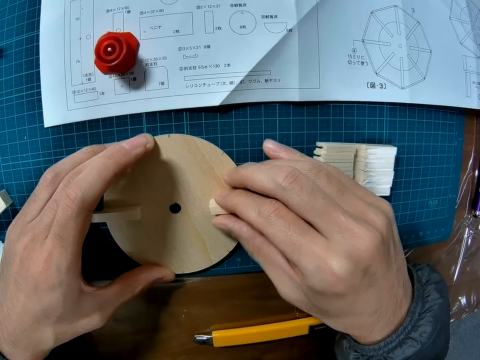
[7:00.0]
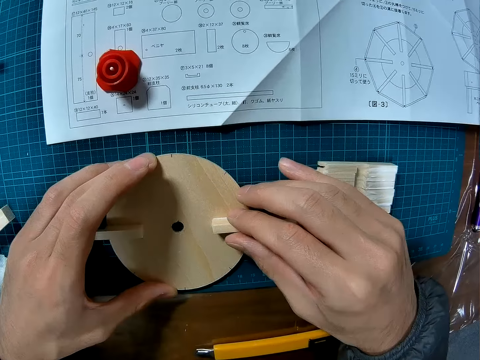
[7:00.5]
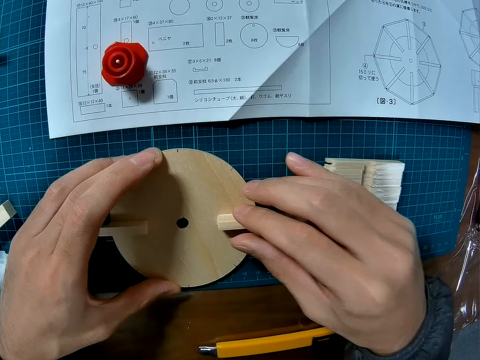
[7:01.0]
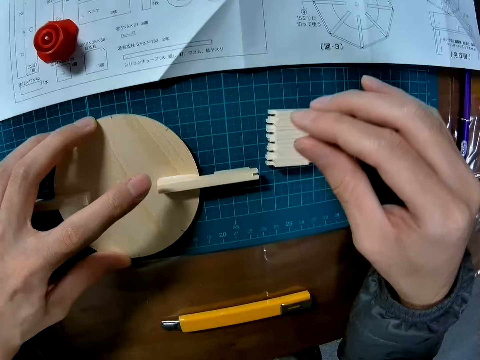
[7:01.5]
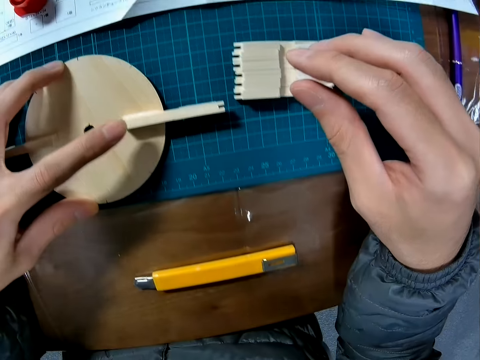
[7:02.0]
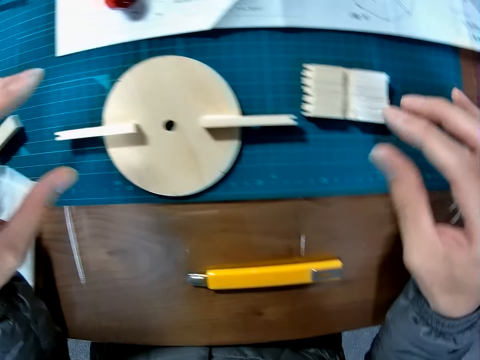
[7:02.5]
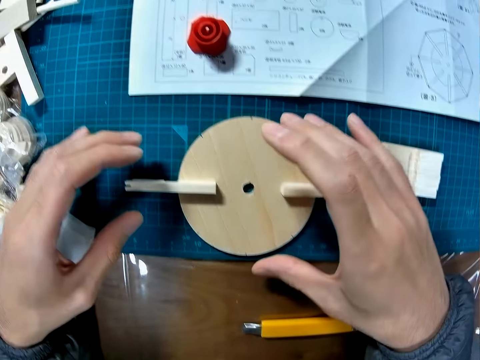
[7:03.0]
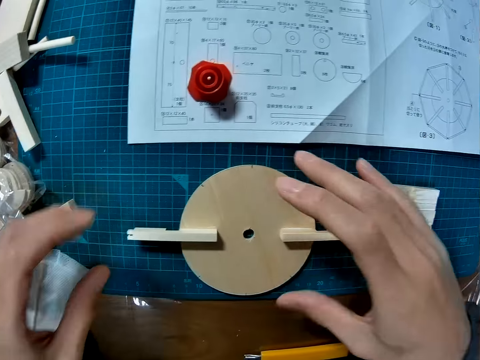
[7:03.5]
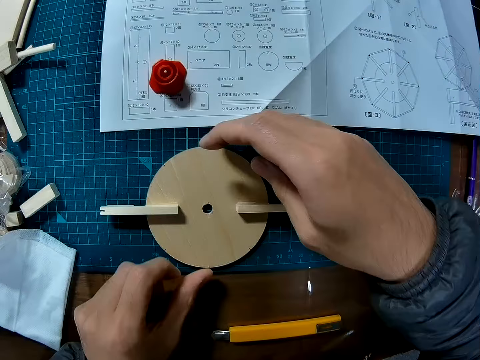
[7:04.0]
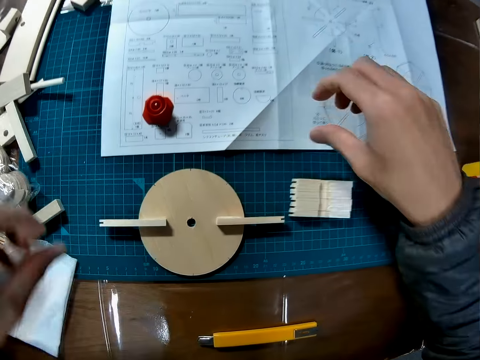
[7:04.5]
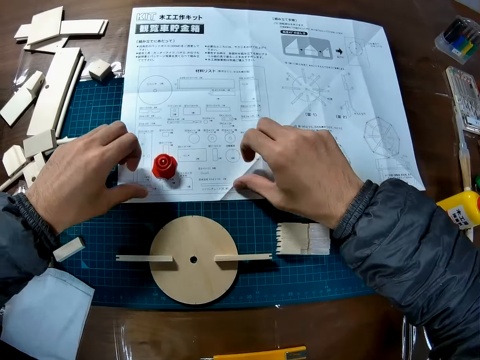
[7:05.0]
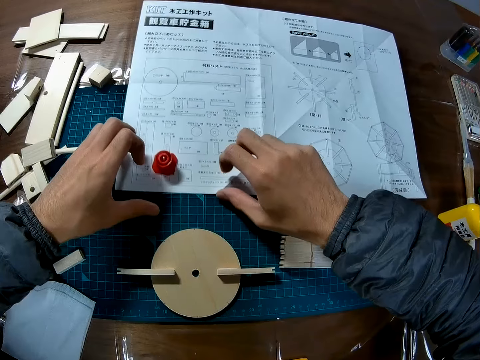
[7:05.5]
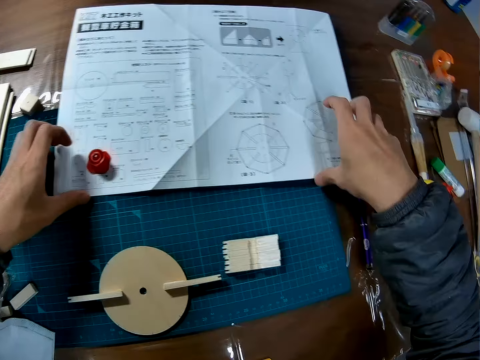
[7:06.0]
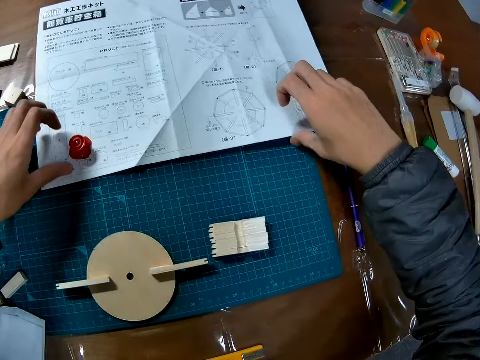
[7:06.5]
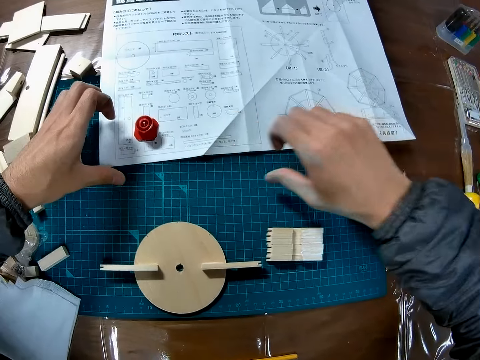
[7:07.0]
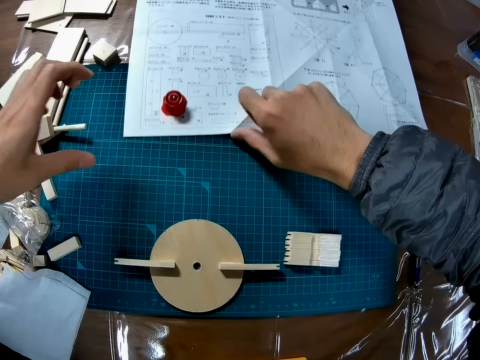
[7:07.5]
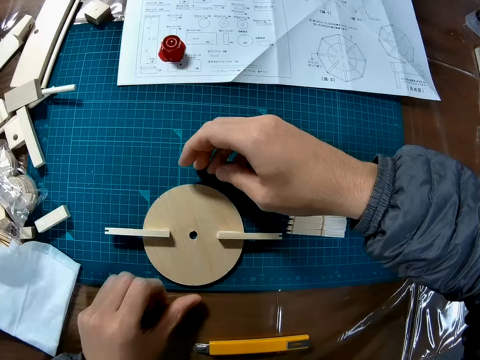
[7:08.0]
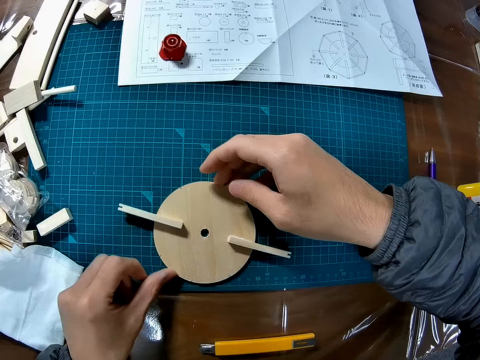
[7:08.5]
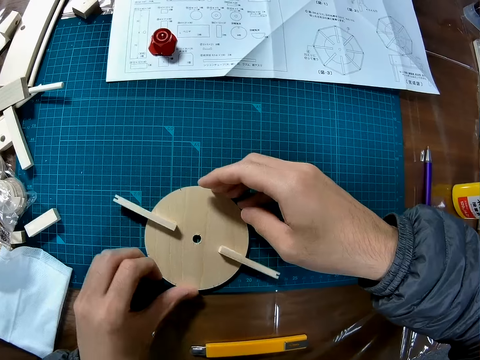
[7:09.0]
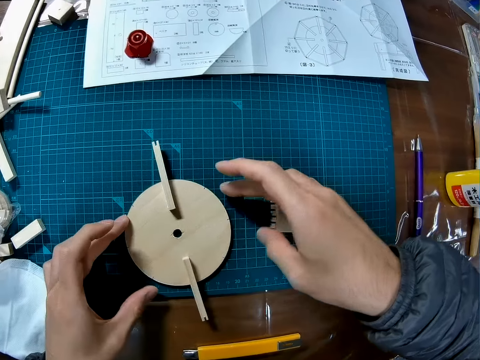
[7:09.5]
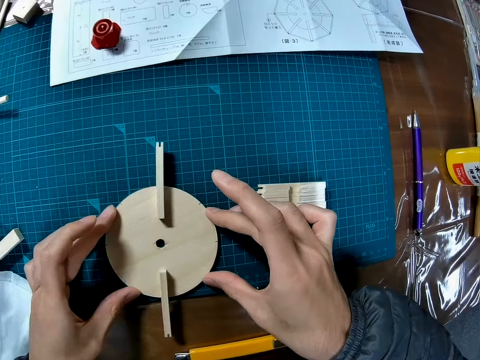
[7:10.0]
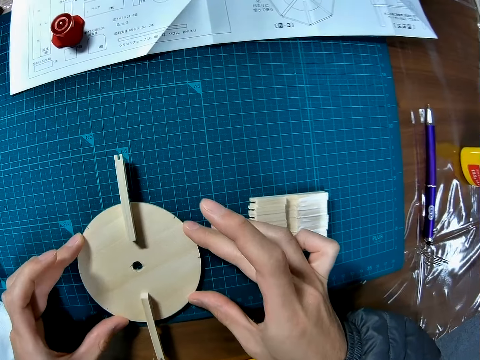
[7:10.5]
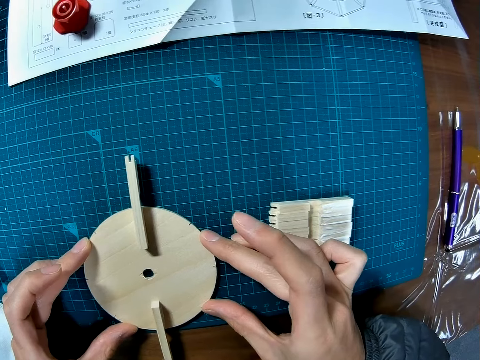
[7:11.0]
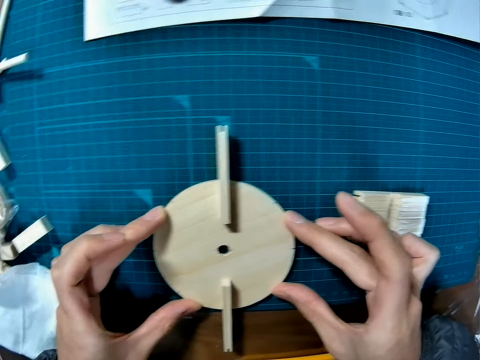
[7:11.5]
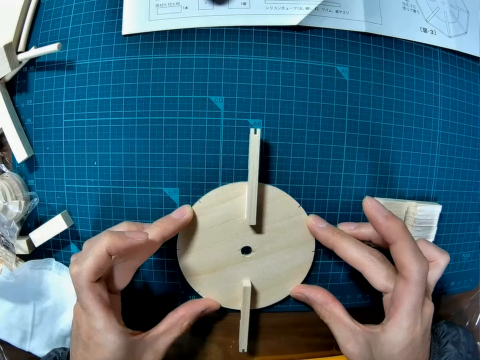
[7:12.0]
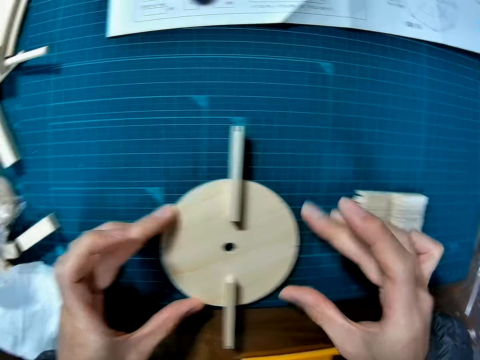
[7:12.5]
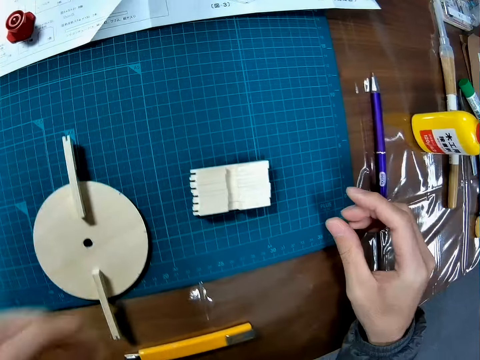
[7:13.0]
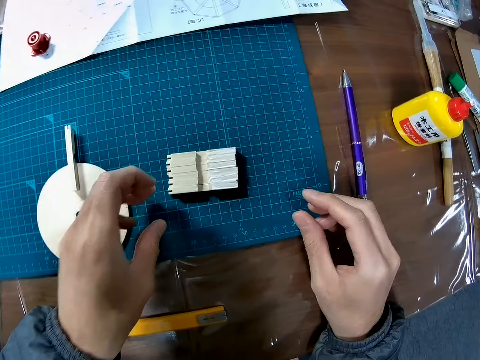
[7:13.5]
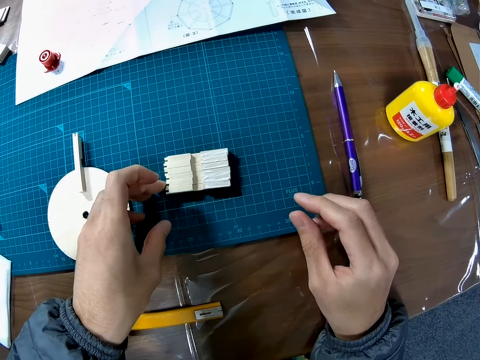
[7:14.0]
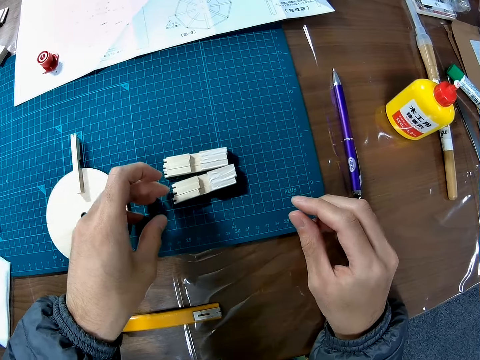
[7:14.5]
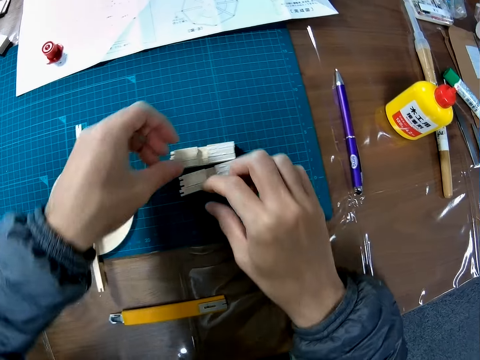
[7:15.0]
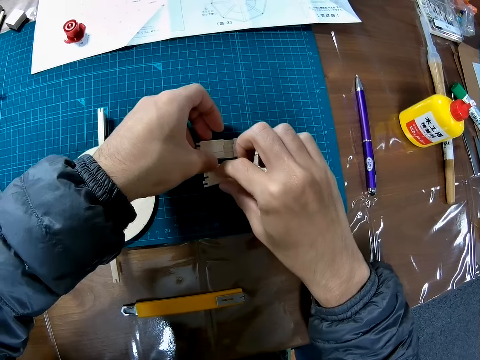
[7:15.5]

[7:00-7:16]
The camera wearer moves the manual. They move the pieces of wood. They turn the wood puck. They hold the wood puck.

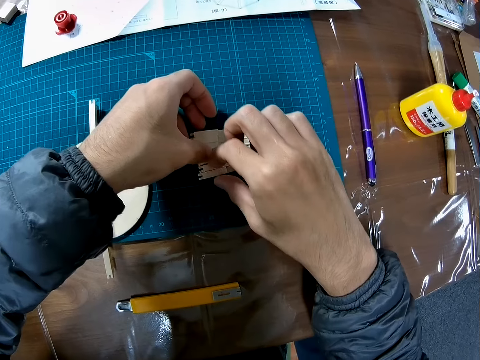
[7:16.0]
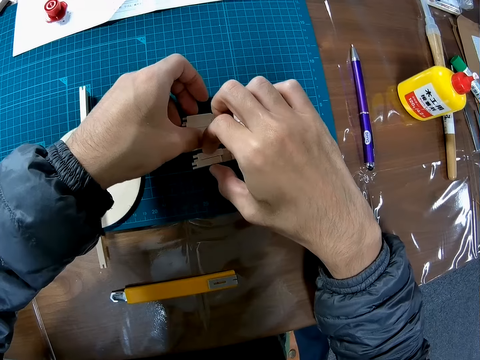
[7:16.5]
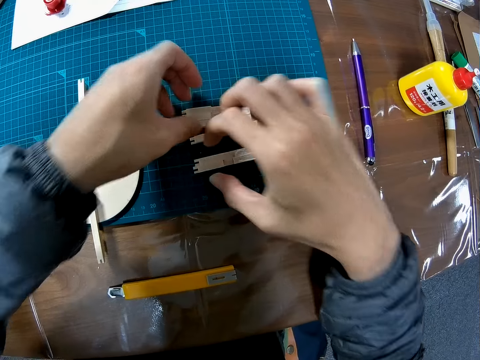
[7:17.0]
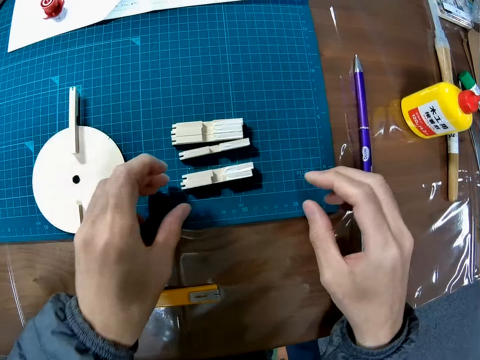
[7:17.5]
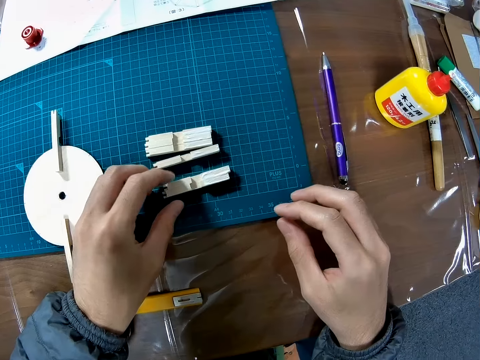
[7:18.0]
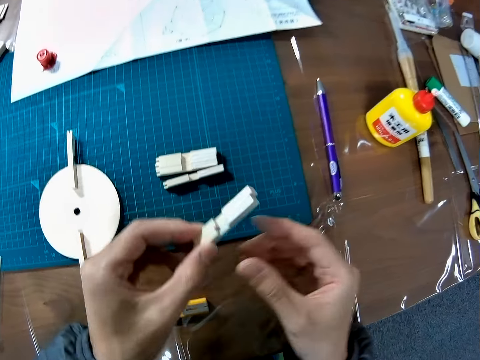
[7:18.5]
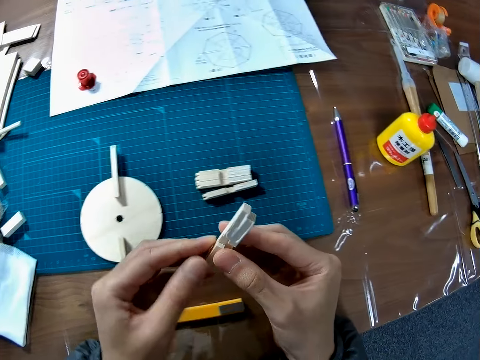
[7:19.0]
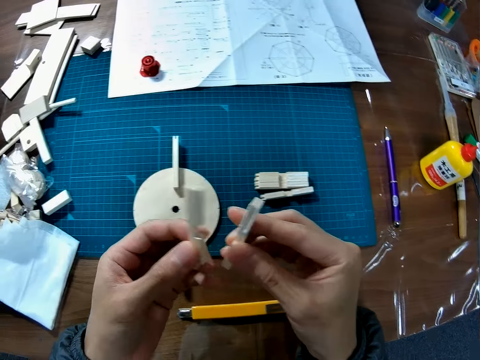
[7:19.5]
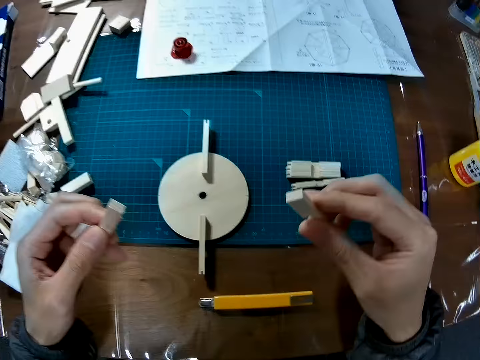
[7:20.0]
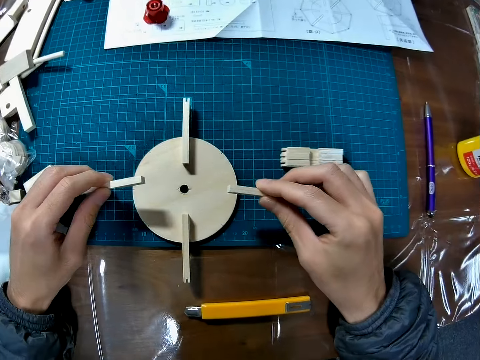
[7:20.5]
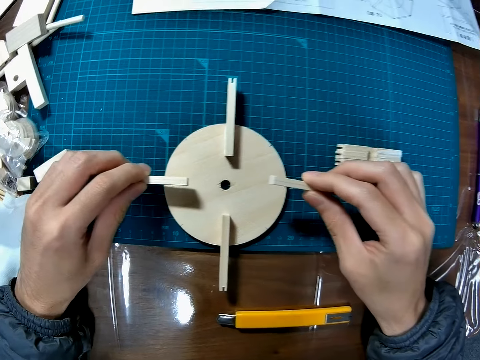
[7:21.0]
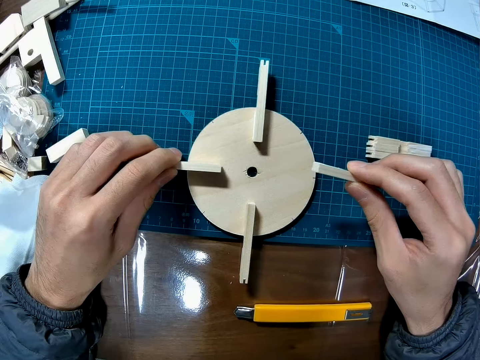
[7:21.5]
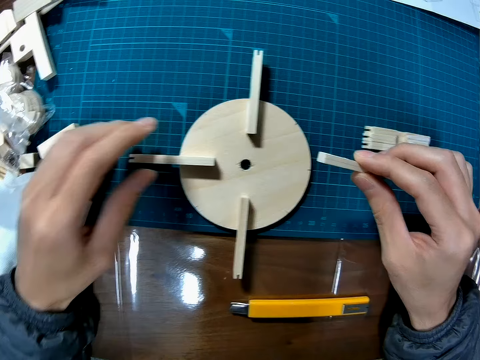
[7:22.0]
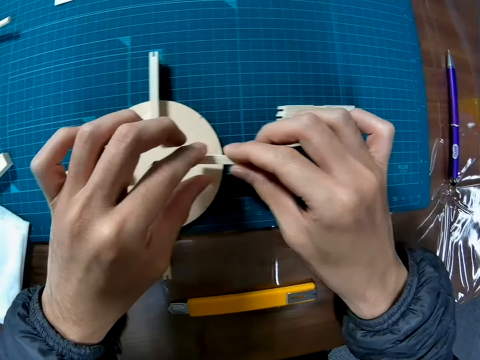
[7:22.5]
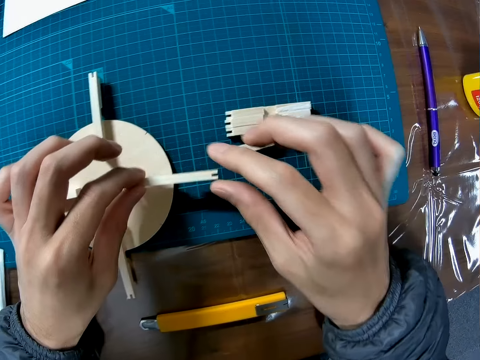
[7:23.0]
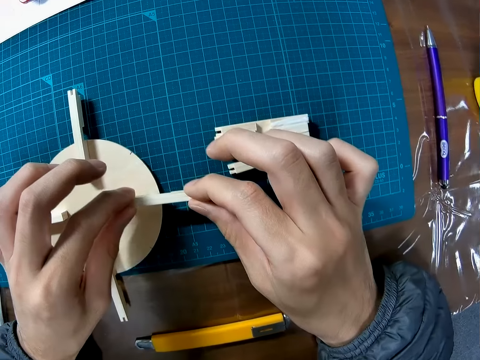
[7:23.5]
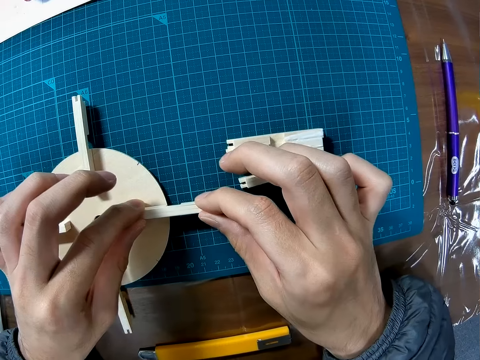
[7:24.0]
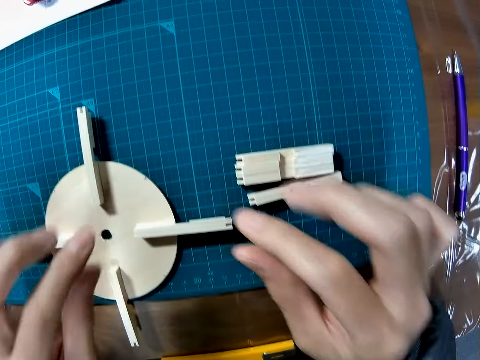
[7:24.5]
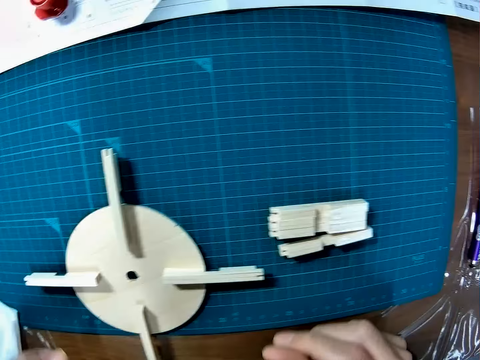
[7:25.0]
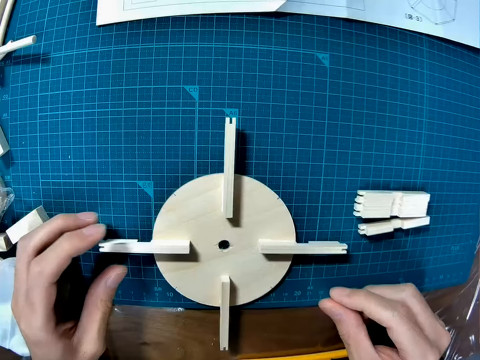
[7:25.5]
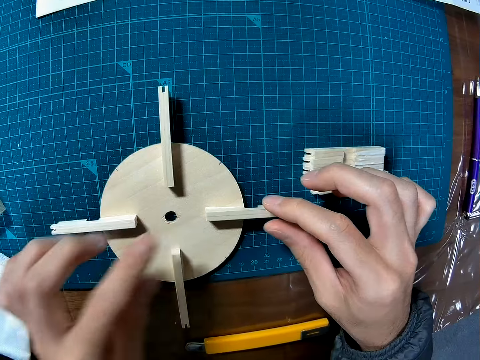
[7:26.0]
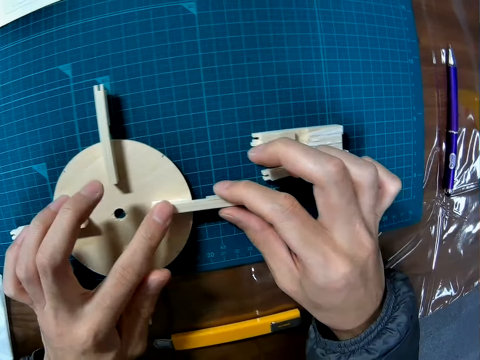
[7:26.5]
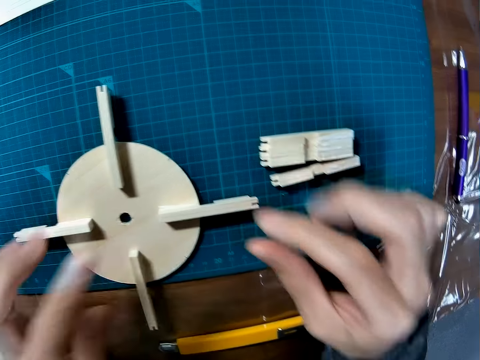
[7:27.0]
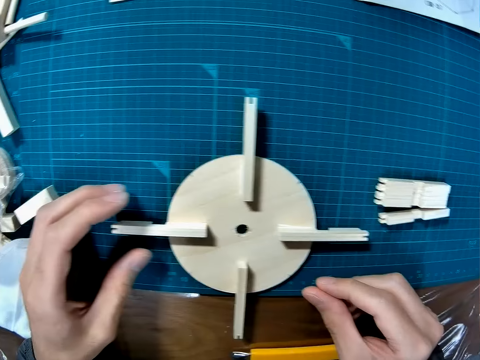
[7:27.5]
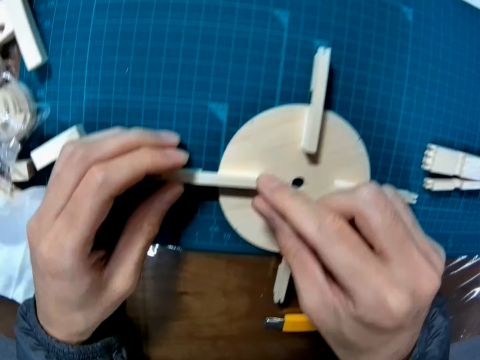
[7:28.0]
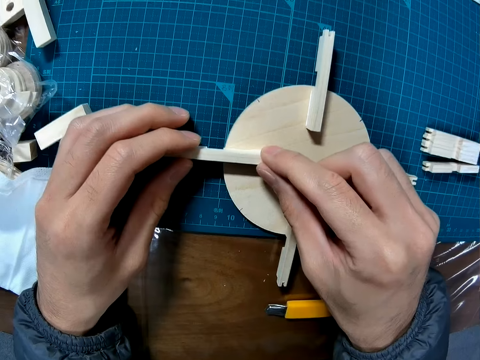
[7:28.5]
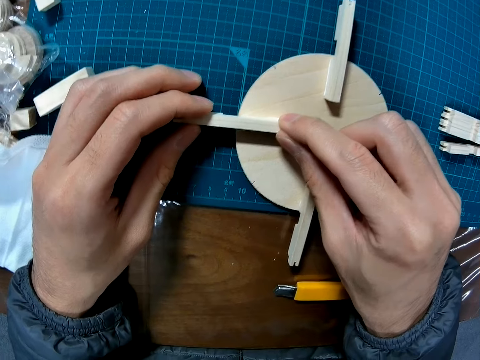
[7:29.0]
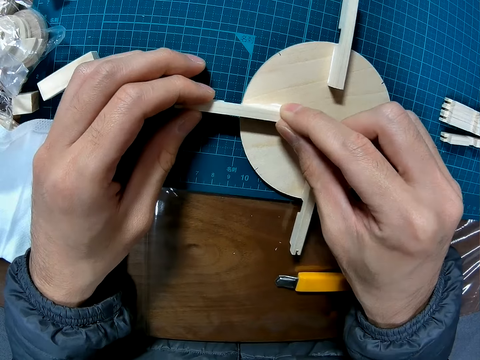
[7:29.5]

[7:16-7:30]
The camera wearer picks up two pieces of wood or art pieces from the cutting mat. They hold the art pieces. They glue the pieces of wood to the circular piece of wood. They adjust the piece of wood.
